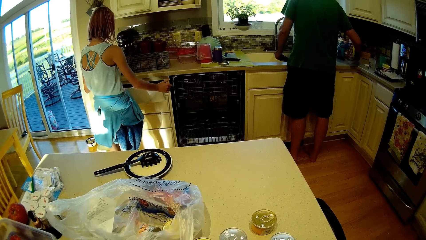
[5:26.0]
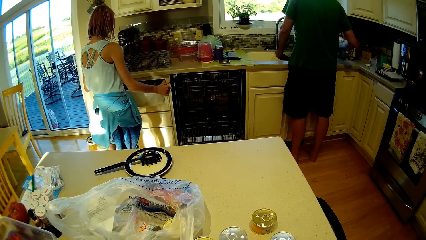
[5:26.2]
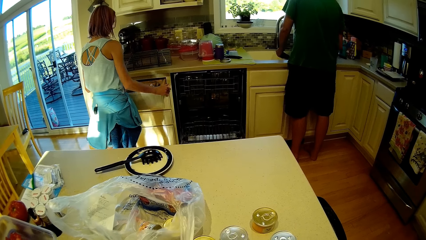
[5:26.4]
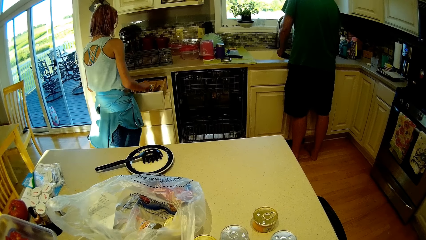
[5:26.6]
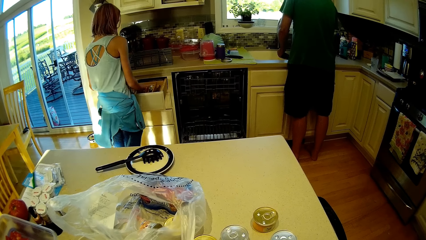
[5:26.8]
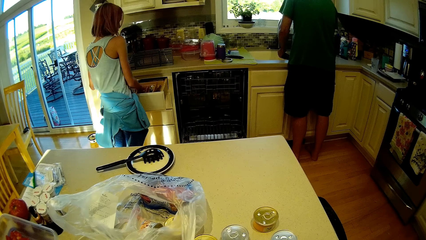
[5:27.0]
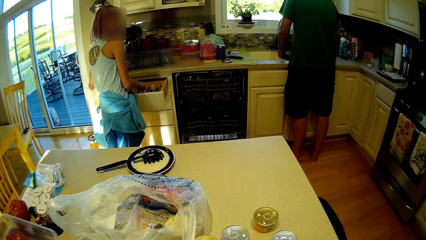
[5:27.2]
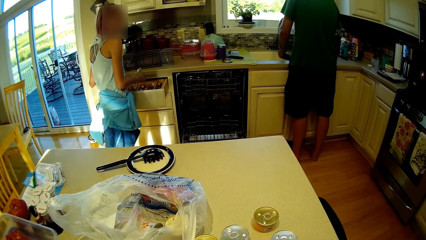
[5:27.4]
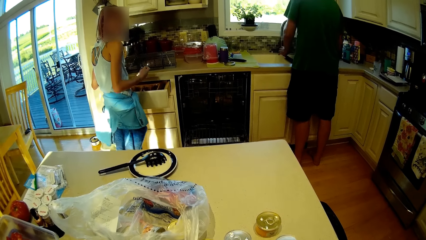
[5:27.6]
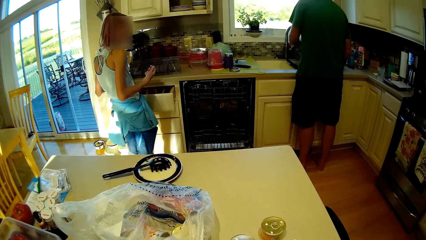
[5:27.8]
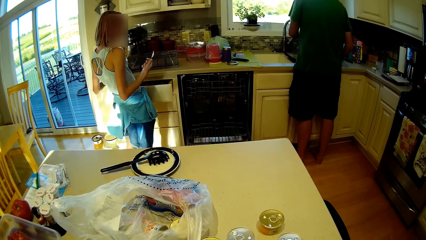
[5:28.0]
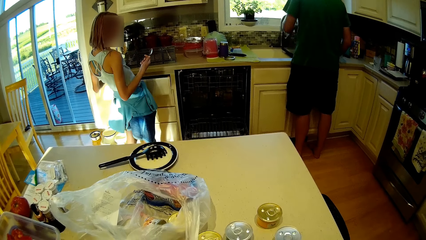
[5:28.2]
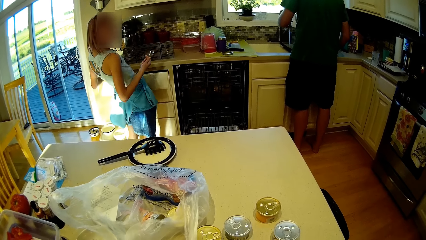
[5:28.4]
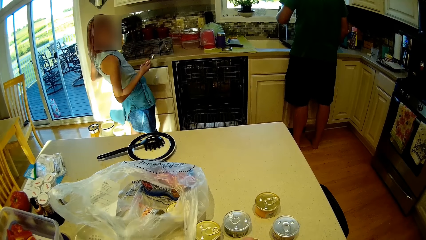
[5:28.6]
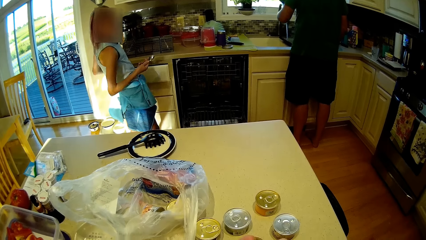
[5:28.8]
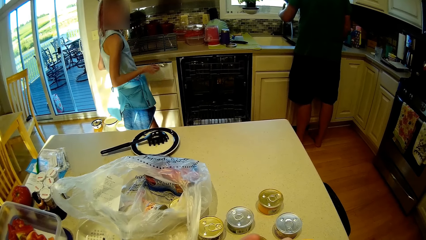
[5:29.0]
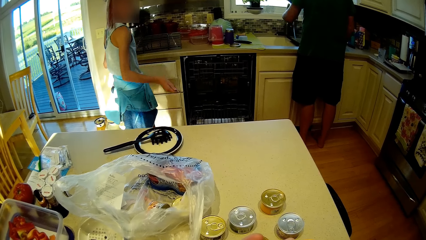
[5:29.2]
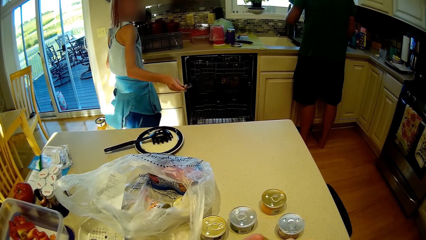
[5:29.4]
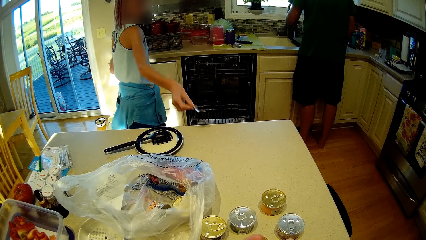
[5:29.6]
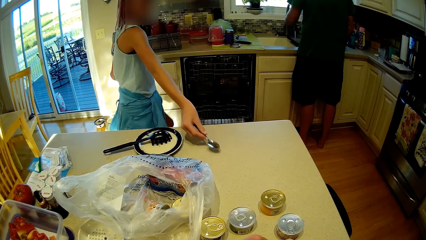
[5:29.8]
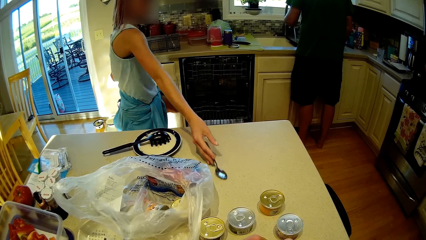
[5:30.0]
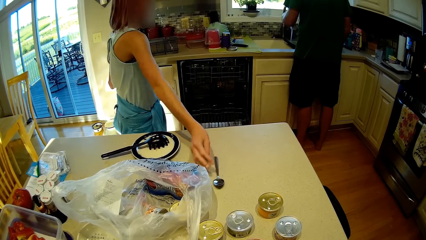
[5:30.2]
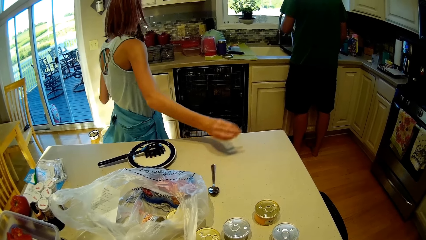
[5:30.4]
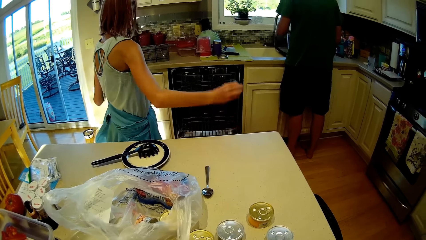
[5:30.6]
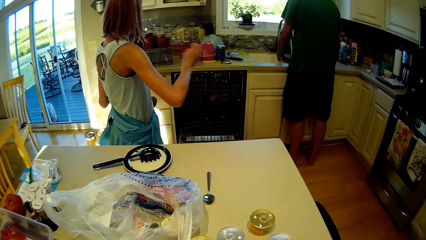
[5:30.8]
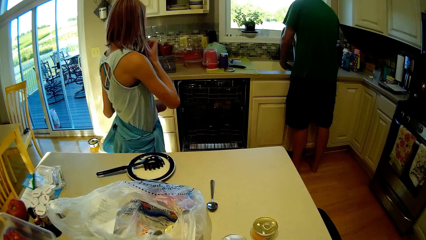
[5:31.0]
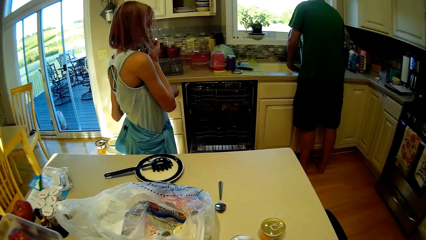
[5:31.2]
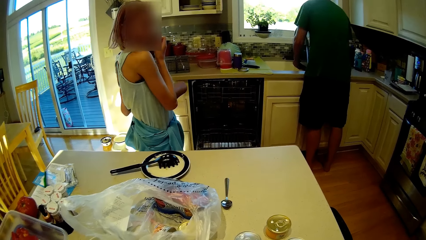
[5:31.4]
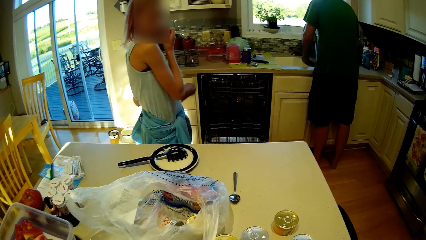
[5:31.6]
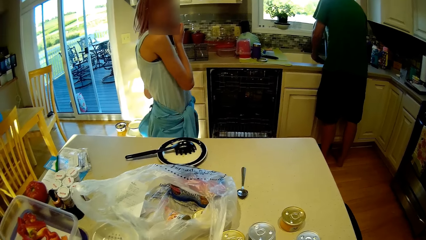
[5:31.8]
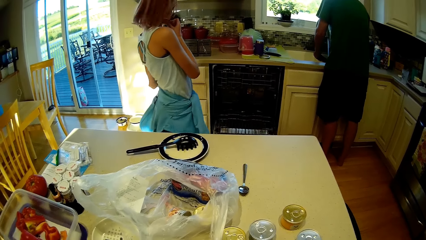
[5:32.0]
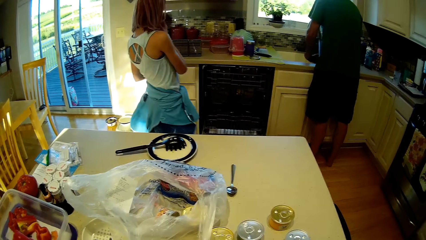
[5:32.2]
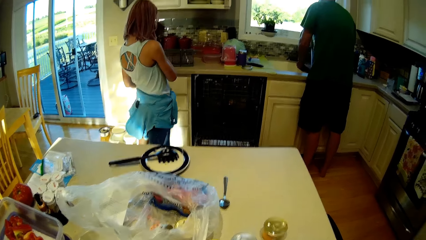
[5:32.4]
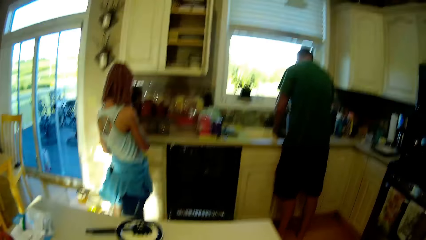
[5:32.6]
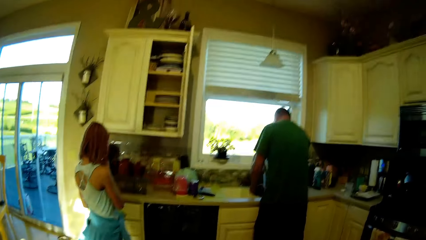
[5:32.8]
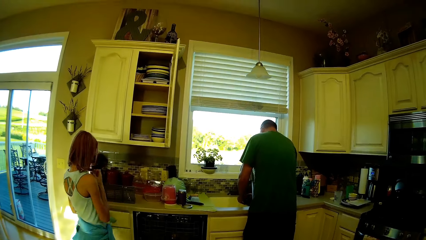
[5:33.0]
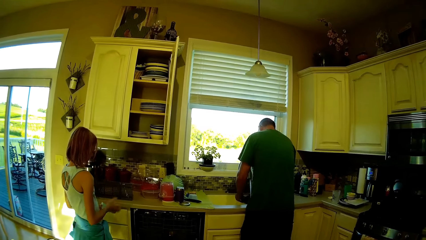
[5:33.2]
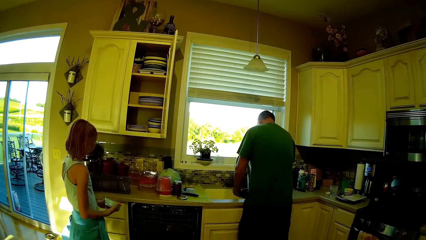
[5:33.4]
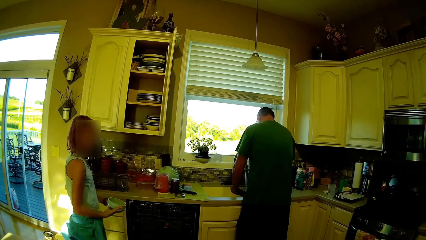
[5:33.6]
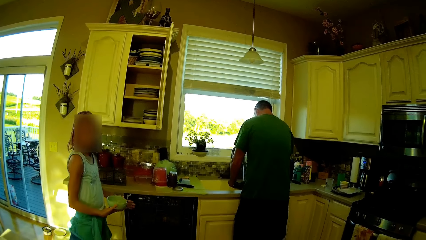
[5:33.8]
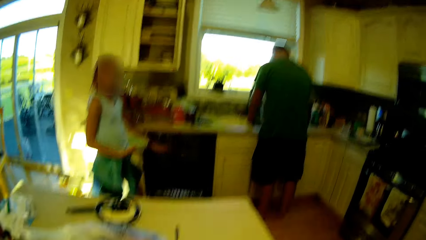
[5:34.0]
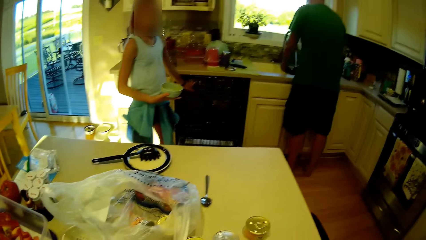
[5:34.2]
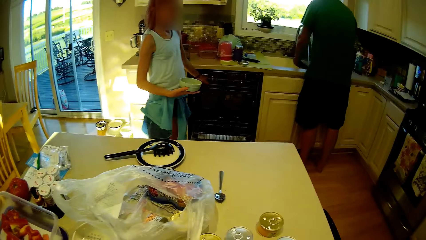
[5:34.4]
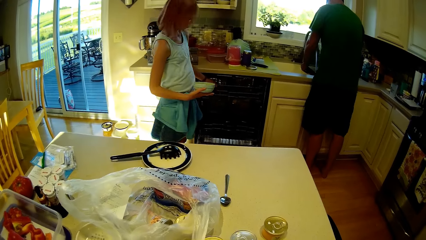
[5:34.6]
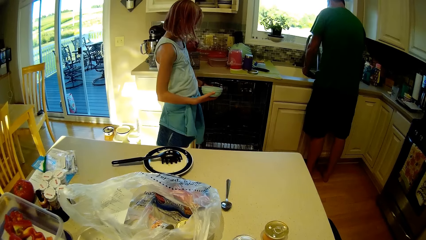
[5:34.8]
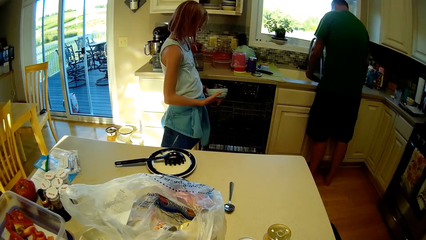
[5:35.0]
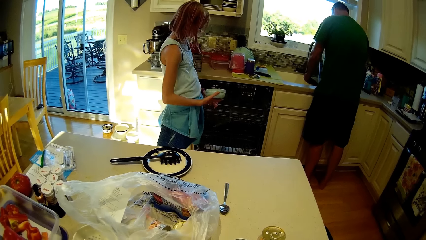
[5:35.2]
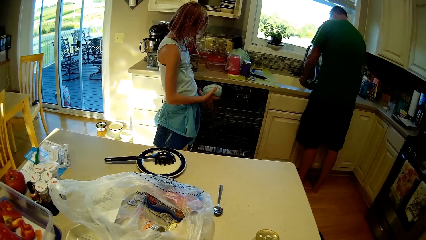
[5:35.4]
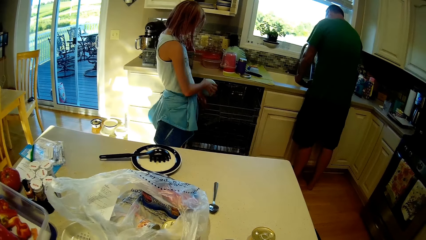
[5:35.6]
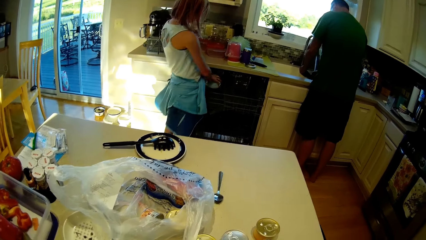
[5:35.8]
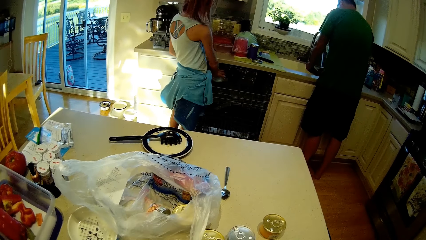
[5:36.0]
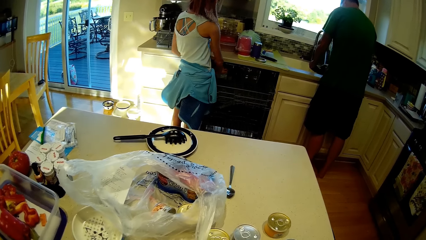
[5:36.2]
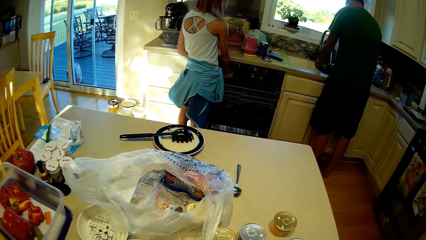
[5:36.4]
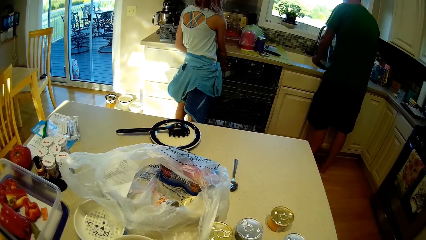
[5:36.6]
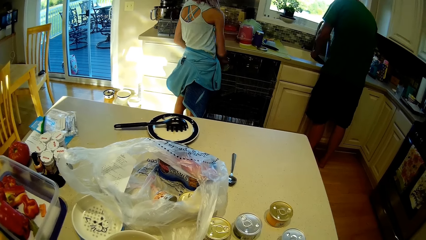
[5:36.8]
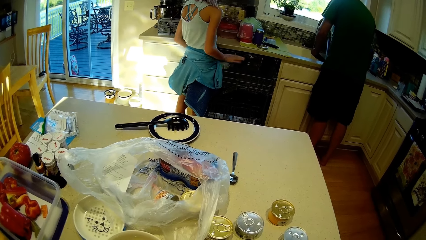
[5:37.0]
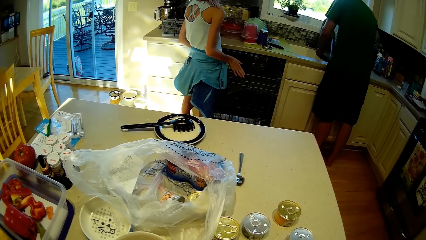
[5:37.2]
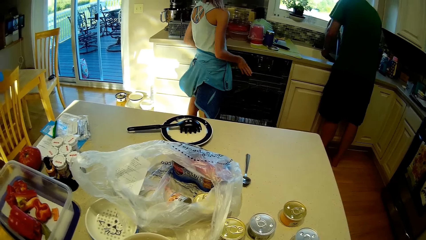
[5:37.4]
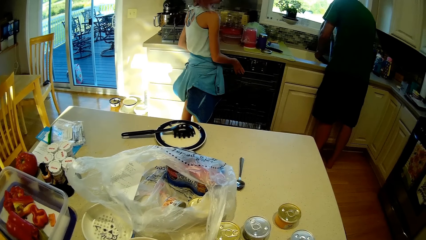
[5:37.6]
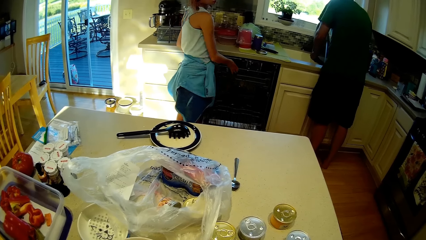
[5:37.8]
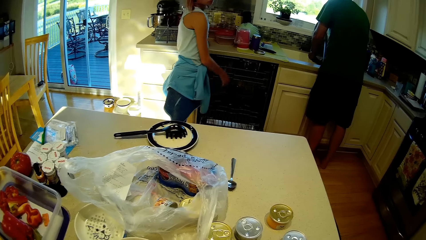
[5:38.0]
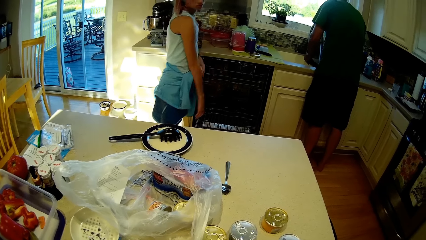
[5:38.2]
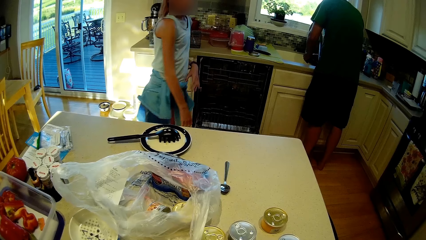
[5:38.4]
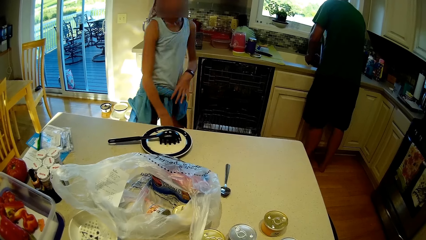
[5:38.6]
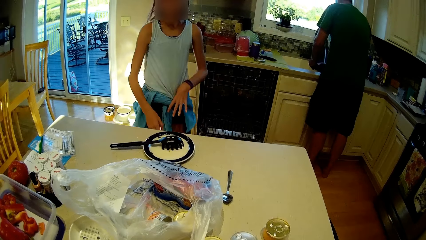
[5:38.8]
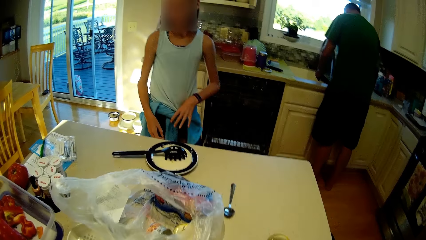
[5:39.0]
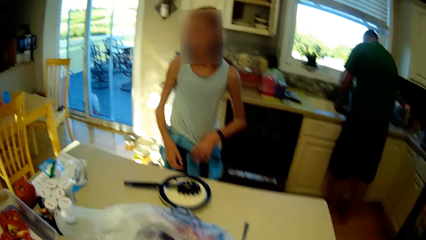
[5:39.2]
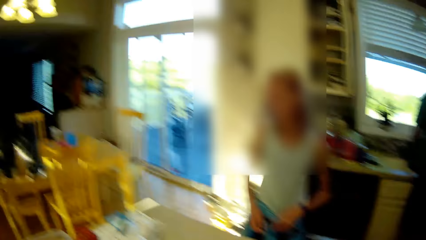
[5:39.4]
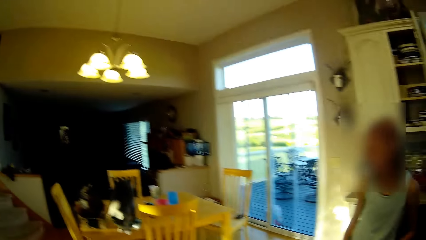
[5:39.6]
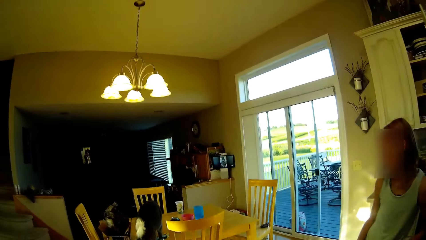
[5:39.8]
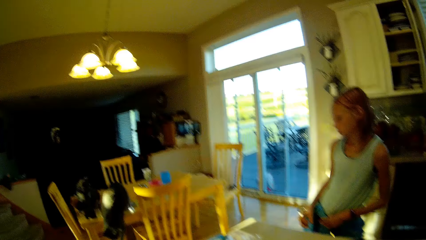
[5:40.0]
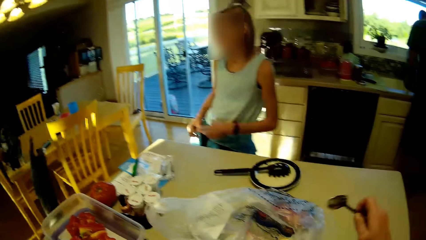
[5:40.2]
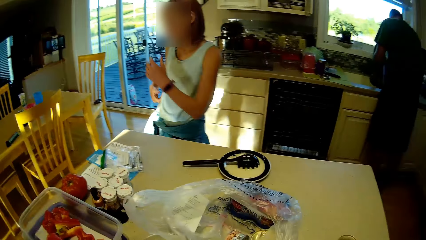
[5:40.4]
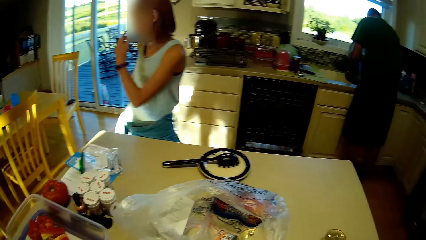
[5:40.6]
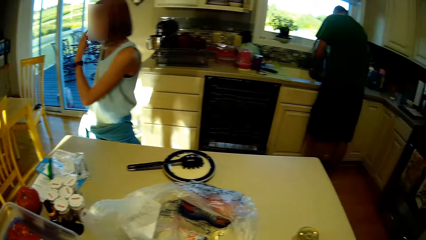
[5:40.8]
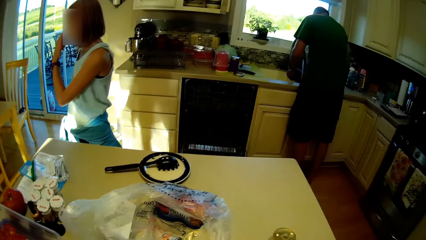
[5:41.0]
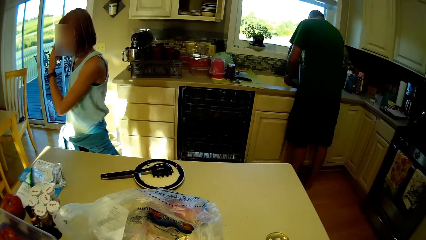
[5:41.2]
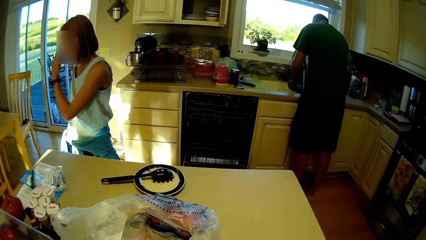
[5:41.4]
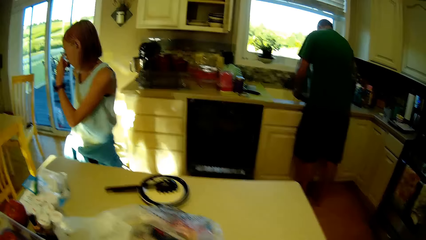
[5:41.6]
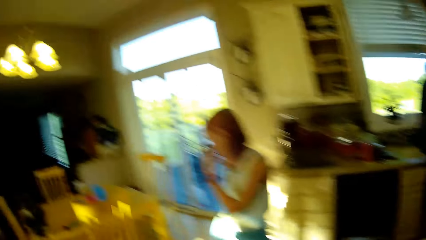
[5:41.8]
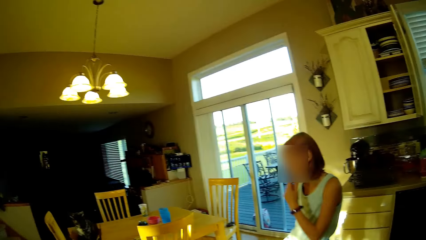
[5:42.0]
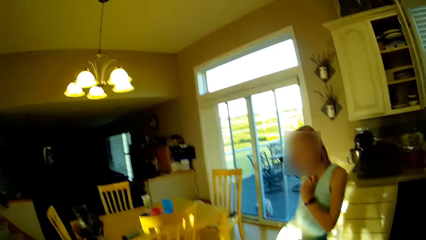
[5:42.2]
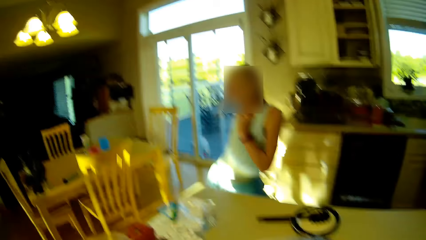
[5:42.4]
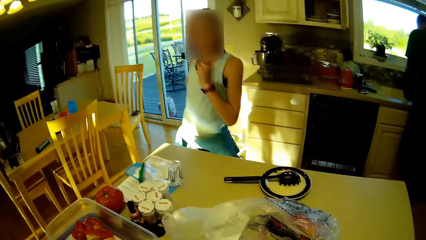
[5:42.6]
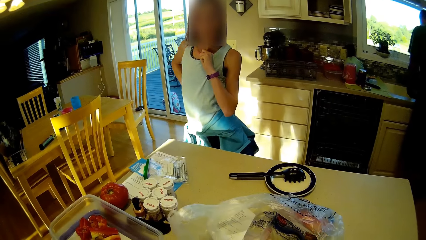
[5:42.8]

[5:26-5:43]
A person opens the drawer and picks up the spoon. The camera wearer puts the spoon on the table. The person places the spoon on the table and looks around. The person pulls the drawer. The person washes utensils. The person places a bowl in the drawer and pushes the drawer. The person looks around.
